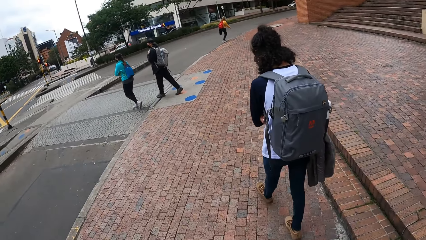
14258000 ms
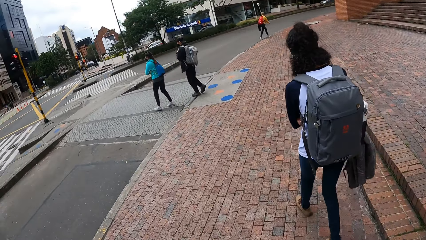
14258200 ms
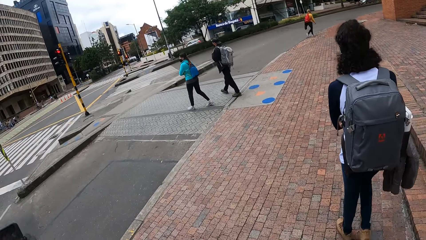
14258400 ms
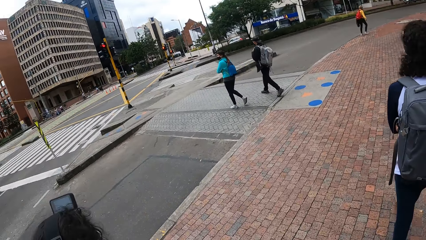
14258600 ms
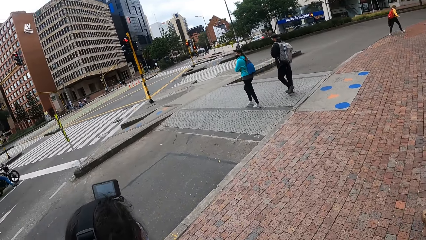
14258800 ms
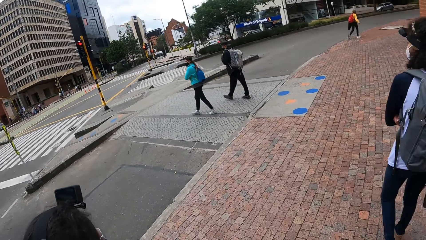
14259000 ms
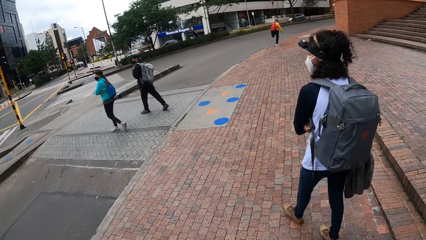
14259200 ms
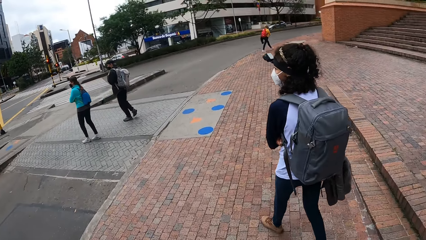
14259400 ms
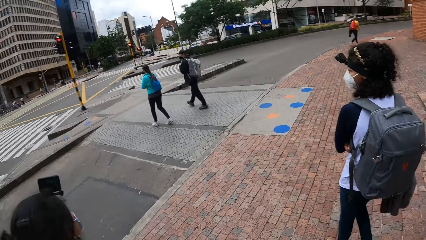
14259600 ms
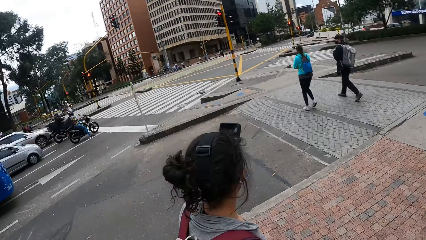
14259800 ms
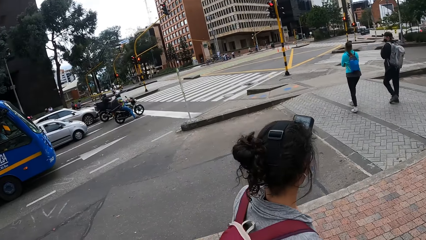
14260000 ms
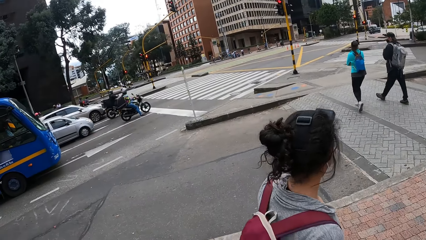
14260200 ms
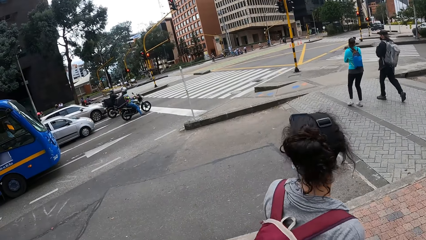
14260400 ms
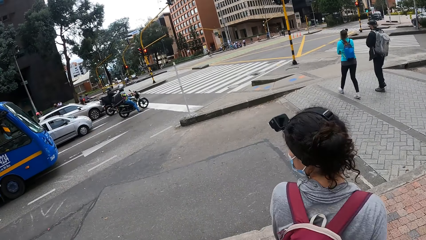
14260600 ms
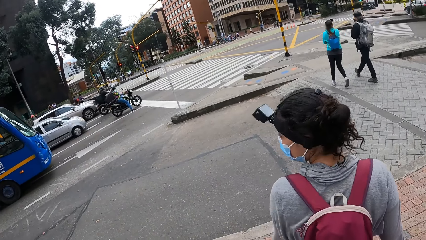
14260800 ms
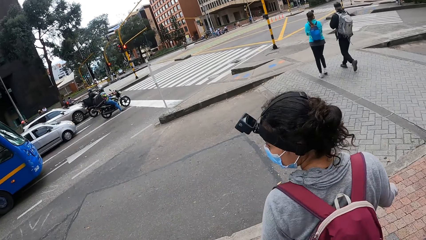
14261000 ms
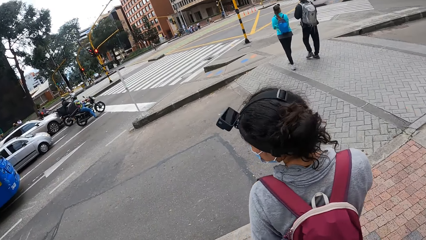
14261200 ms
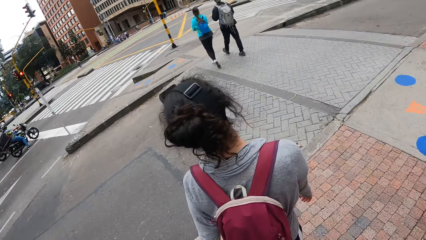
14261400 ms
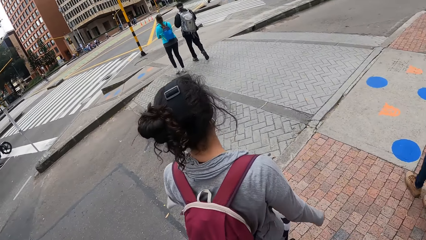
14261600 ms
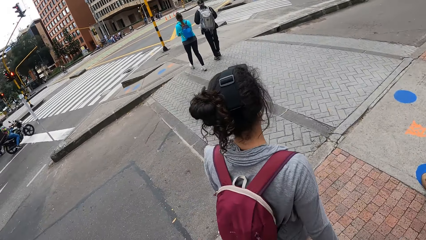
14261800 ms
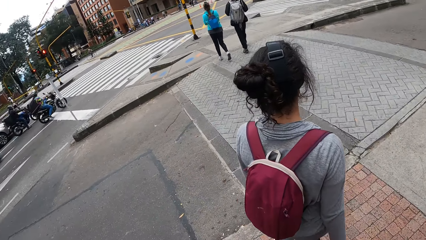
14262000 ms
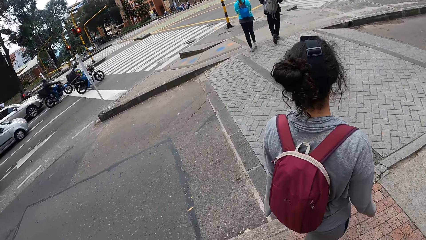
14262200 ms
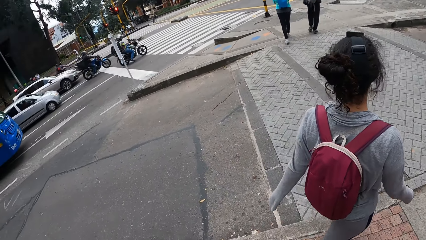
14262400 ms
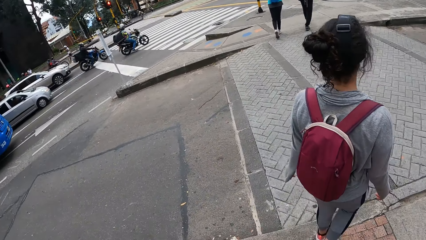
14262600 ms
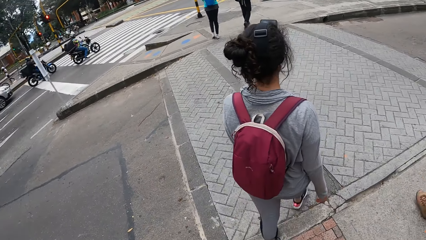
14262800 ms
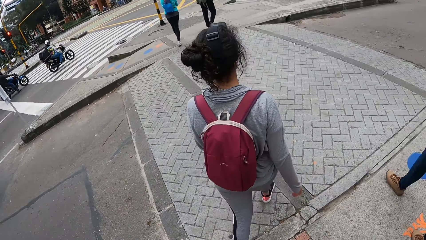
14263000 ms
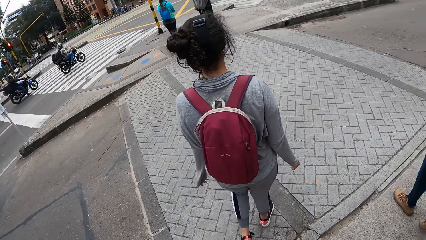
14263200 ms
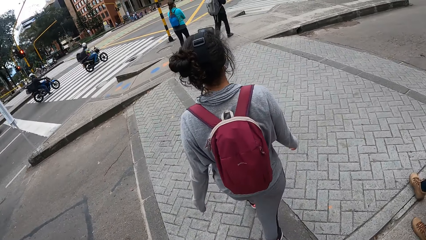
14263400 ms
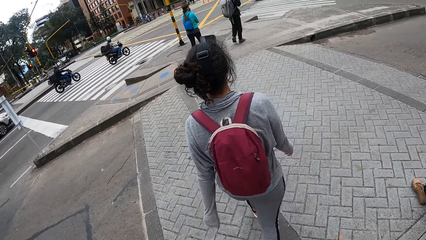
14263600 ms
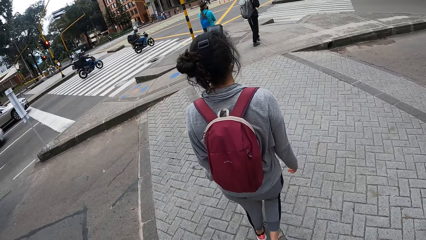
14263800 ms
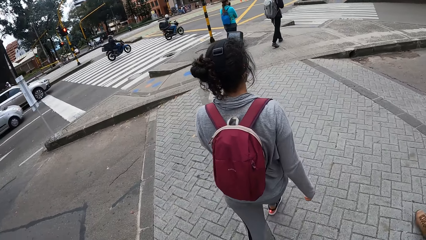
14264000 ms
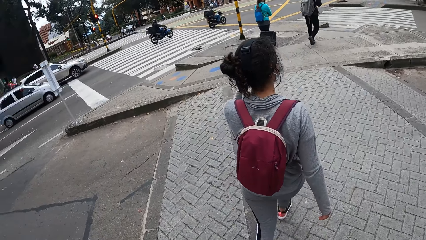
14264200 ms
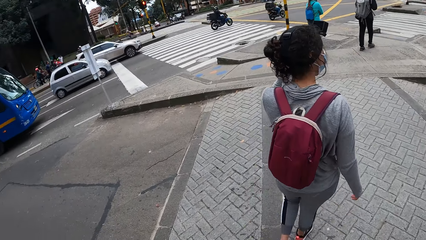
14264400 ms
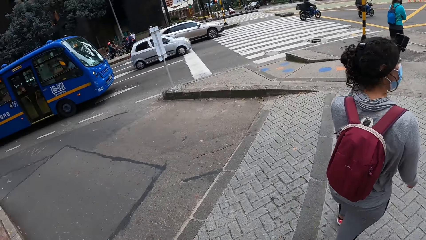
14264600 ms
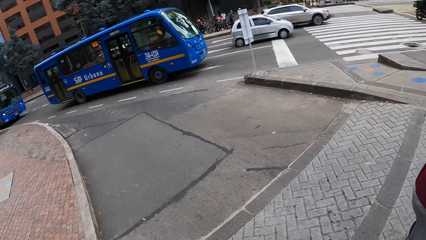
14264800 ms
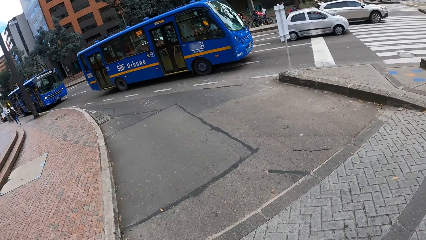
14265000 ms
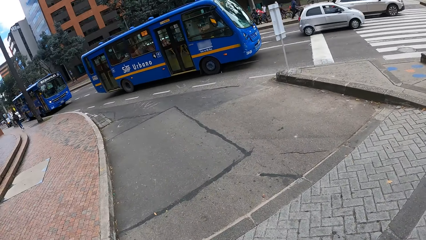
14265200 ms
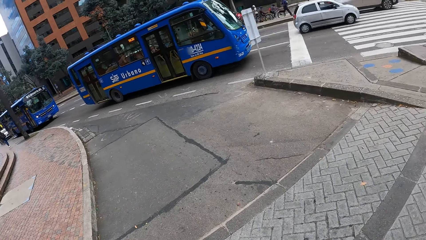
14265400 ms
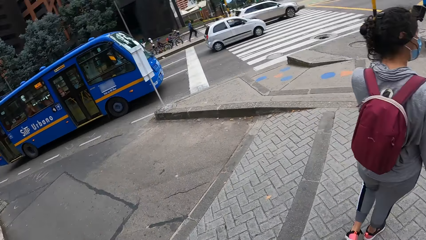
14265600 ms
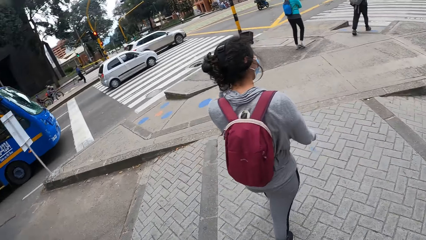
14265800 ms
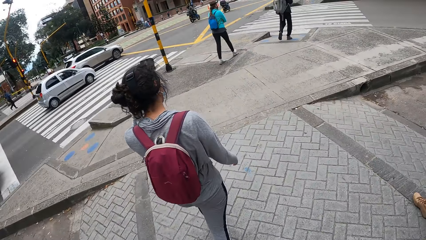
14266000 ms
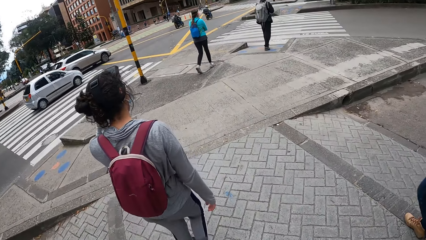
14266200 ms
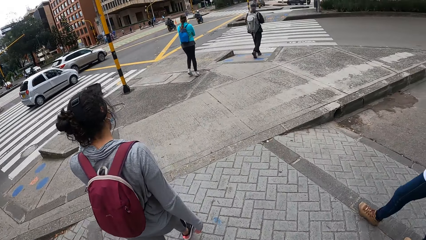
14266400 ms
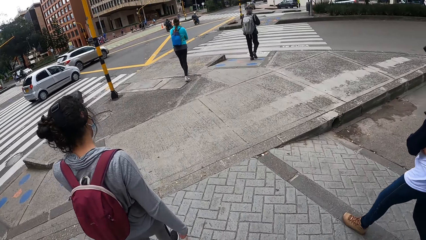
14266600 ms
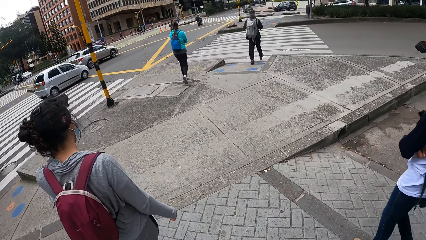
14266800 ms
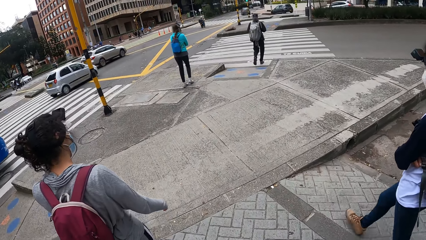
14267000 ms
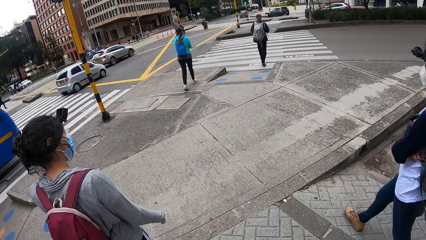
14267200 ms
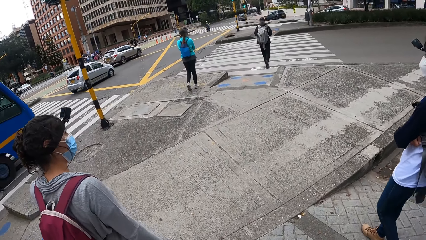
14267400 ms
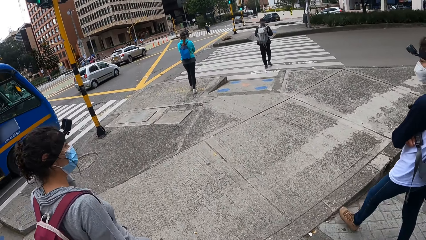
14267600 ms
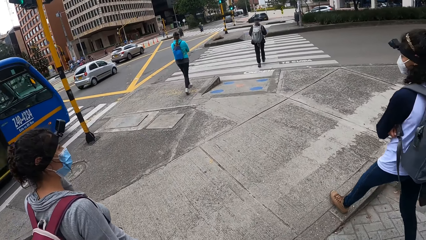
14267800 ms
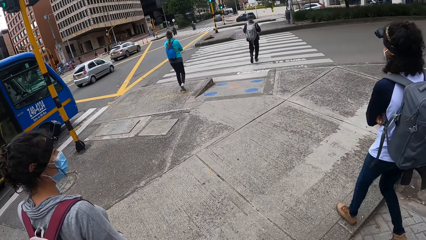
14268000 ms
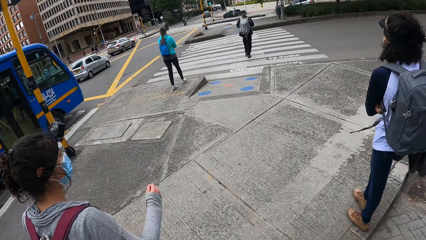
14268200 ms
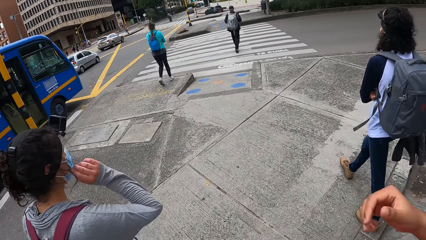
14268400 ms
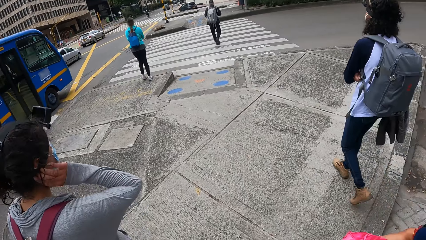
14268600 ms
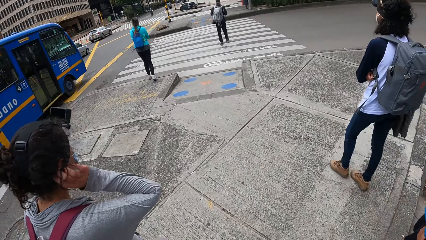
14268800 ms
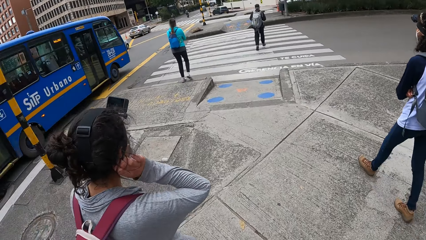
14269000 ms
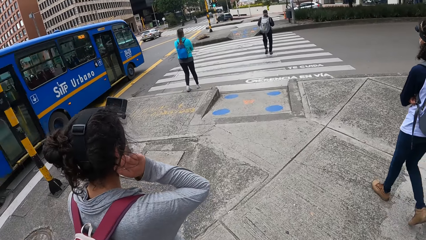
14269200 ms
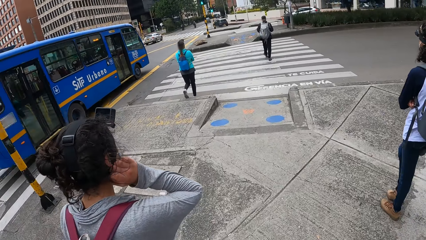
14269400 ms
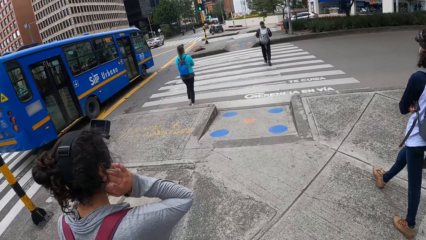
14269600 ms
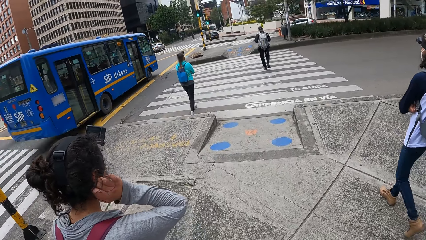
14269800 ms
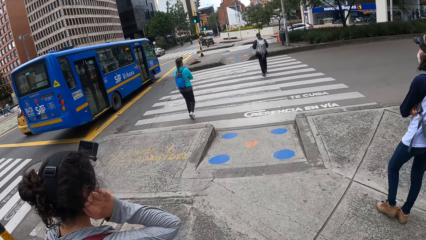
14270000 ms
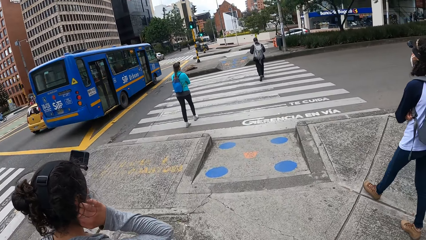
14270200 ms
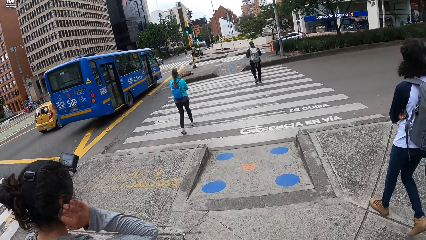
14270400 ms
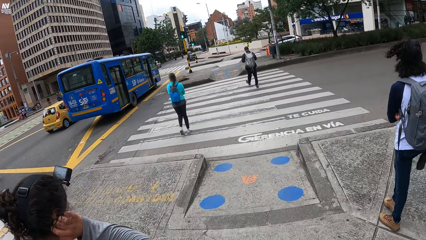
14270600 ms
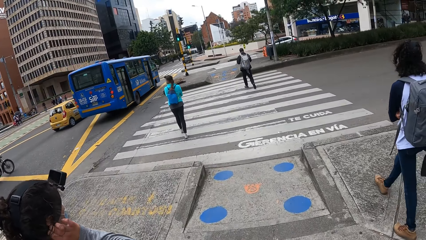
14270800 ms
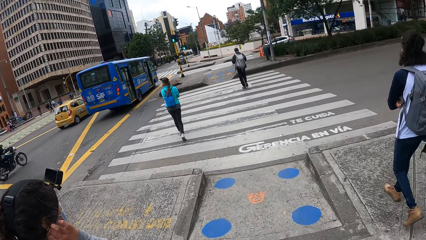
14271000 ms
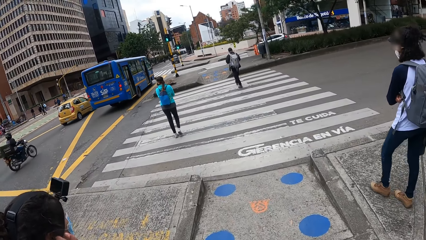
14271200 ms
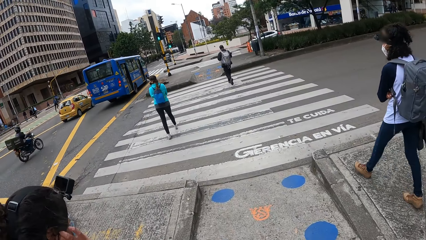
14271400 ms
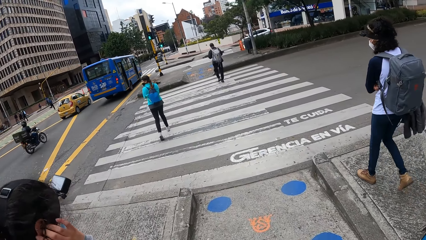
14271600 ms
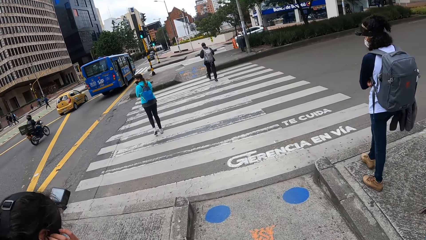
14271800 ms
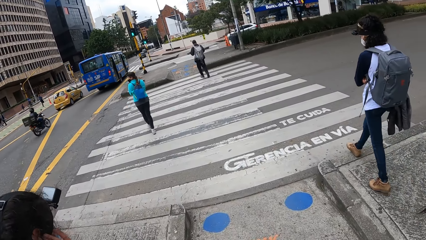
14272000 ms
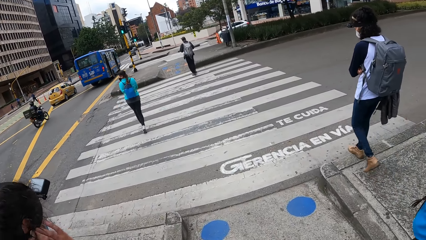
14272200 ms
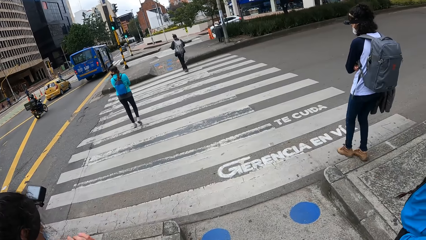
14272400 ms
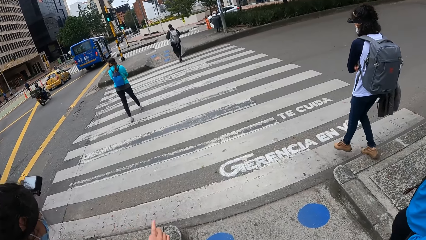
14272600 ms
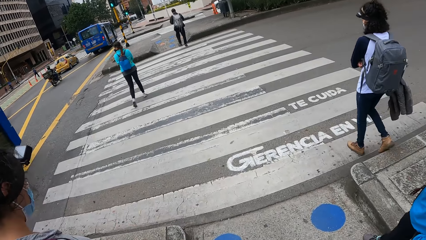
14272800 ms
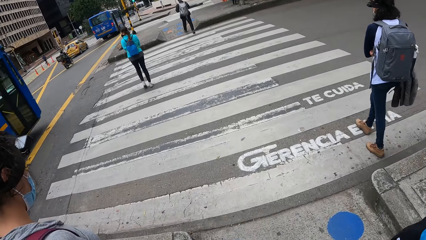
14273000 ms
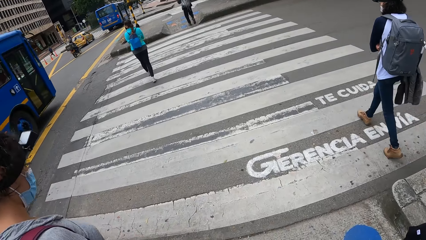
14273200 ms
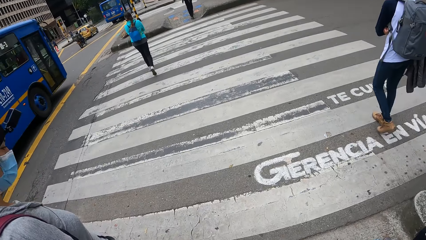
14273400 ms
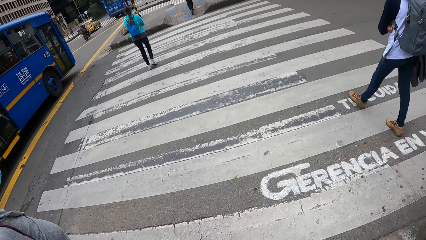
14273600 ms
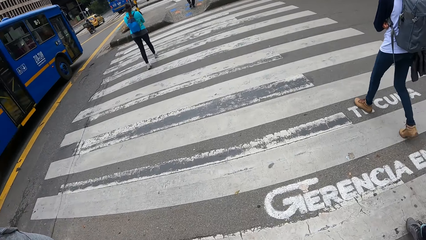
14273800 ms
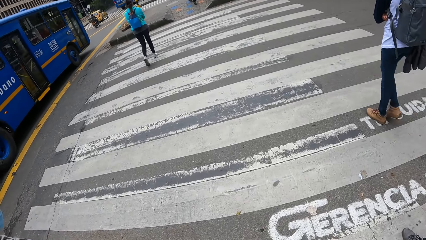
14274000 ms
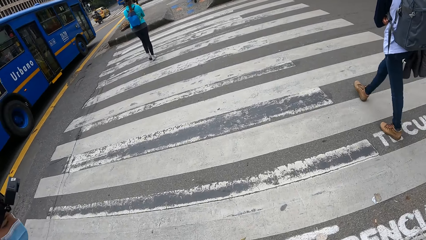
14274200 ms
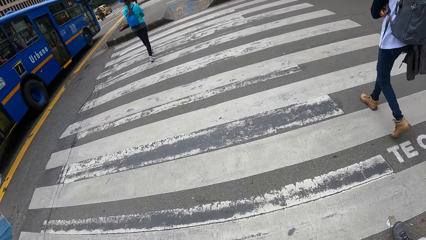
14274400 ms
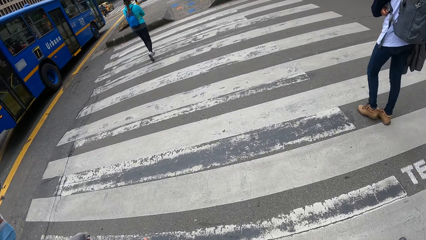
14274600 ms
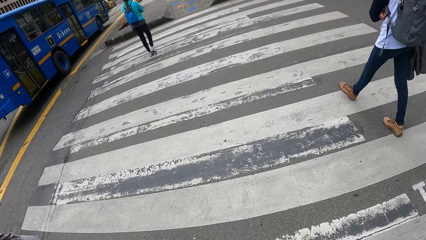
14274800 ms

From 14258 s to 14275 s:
The camera wearer crosses a road with the group of people. They look at a bus. They look at the street.
